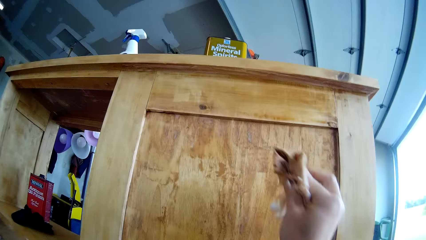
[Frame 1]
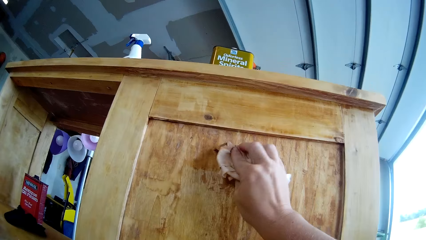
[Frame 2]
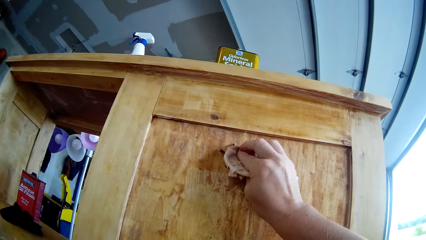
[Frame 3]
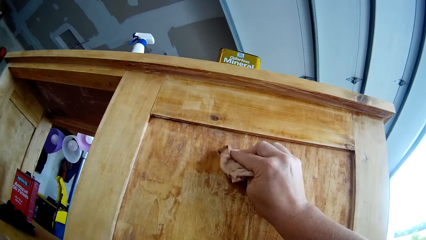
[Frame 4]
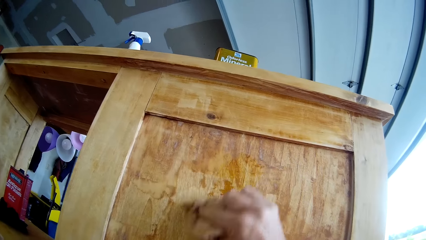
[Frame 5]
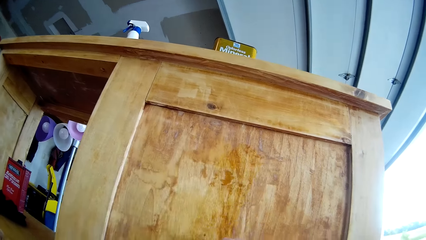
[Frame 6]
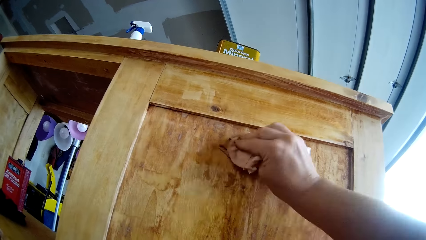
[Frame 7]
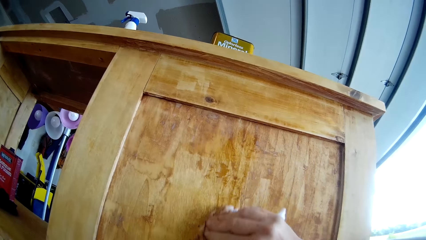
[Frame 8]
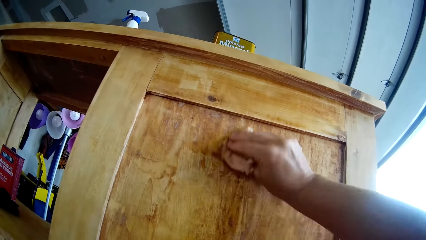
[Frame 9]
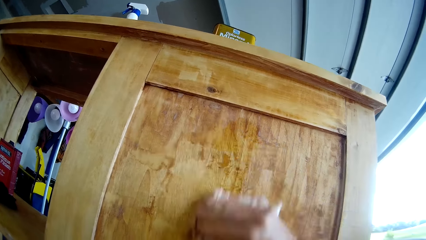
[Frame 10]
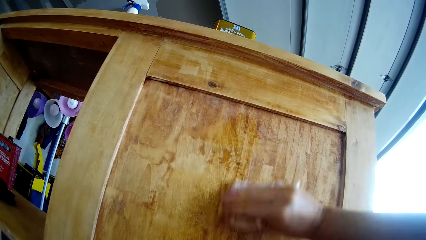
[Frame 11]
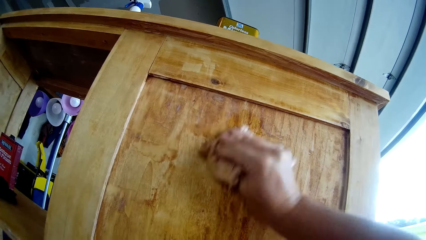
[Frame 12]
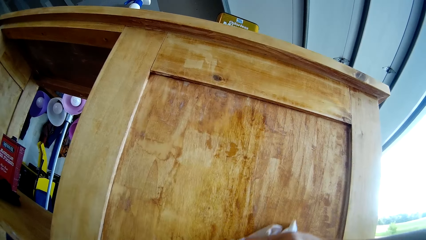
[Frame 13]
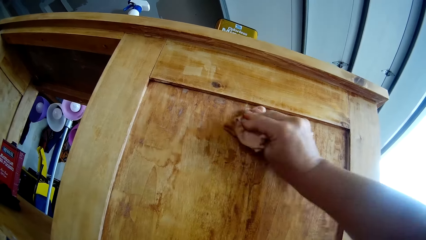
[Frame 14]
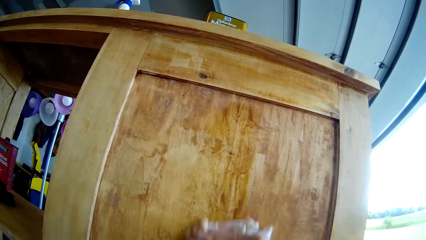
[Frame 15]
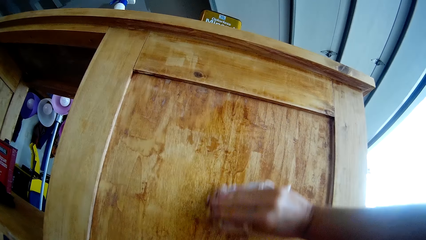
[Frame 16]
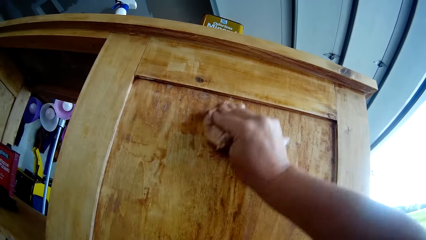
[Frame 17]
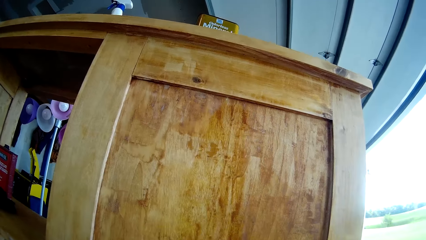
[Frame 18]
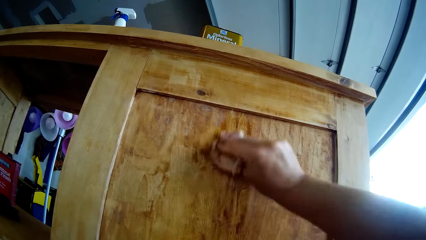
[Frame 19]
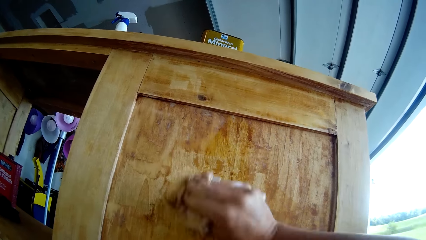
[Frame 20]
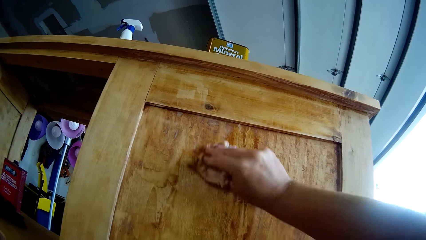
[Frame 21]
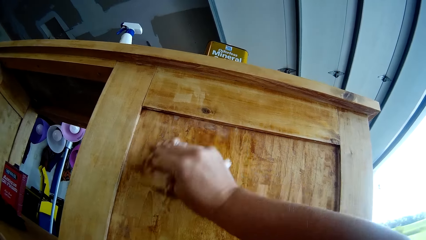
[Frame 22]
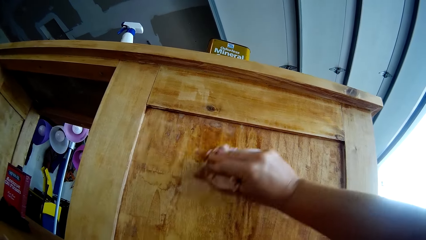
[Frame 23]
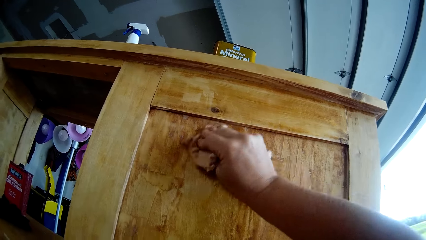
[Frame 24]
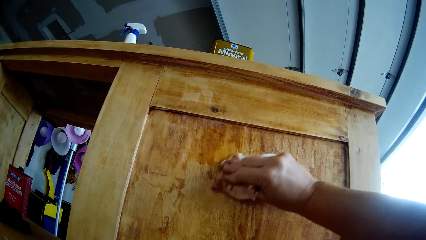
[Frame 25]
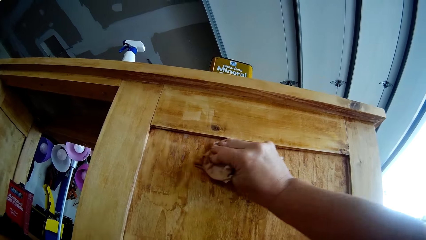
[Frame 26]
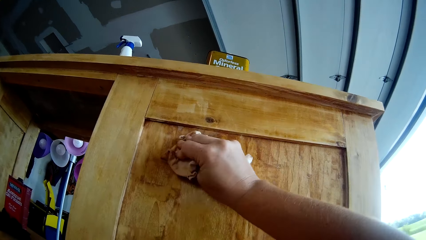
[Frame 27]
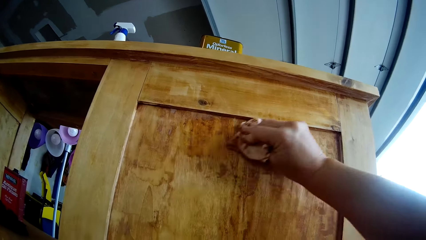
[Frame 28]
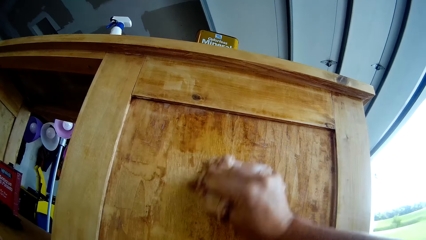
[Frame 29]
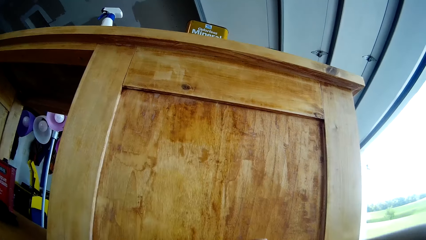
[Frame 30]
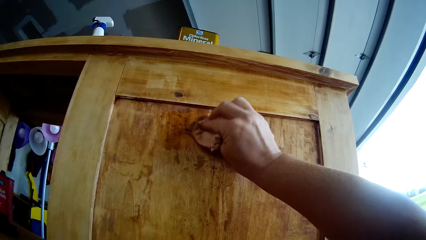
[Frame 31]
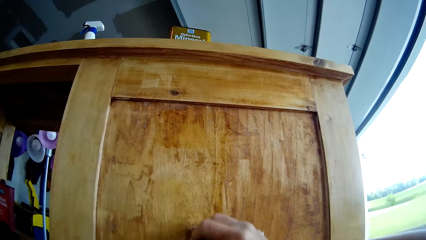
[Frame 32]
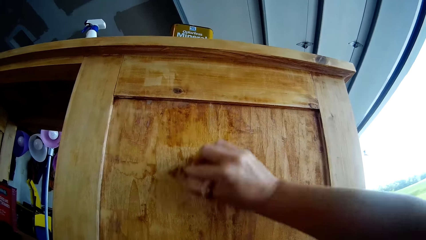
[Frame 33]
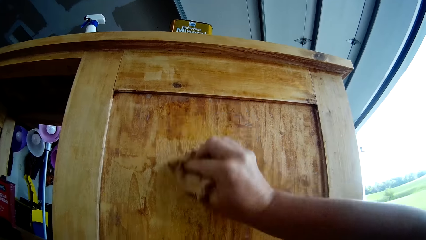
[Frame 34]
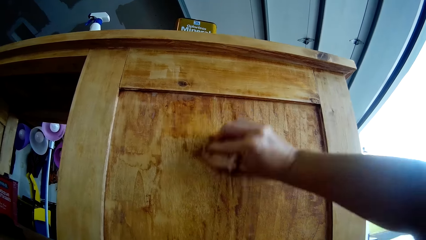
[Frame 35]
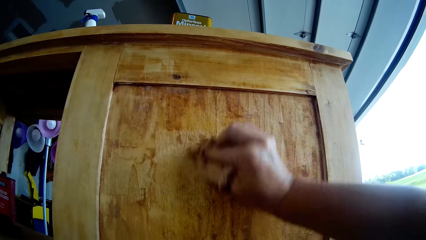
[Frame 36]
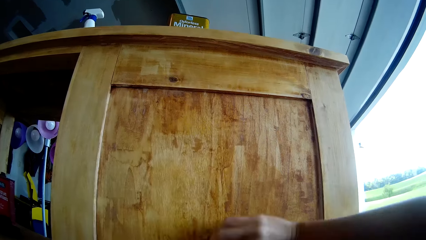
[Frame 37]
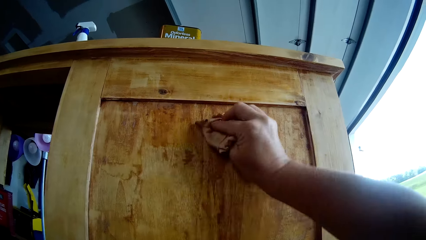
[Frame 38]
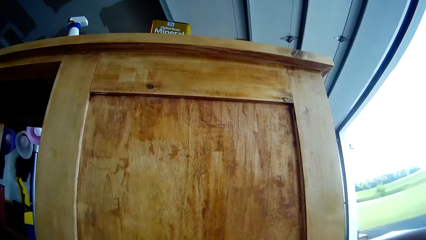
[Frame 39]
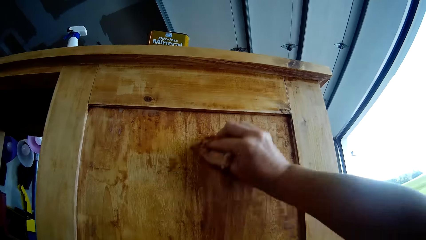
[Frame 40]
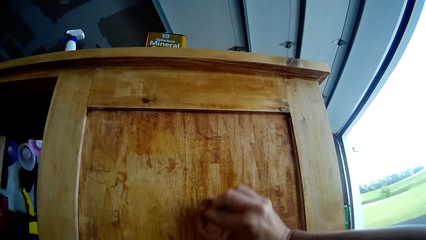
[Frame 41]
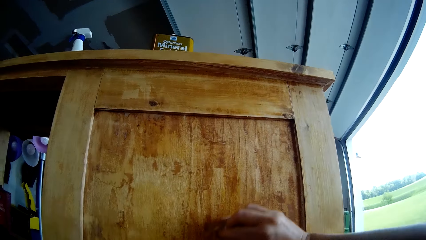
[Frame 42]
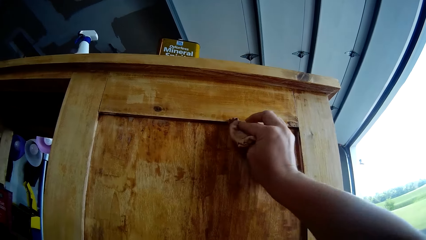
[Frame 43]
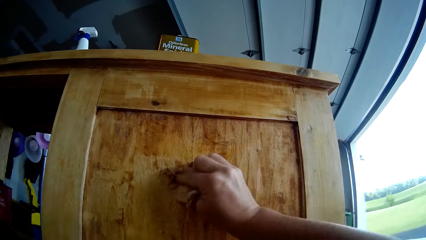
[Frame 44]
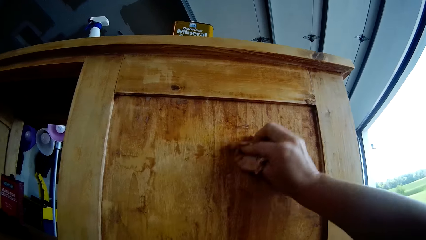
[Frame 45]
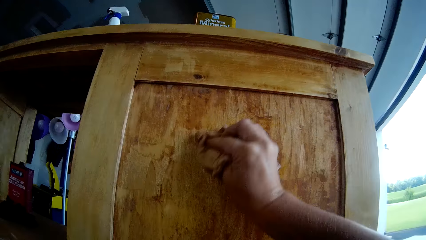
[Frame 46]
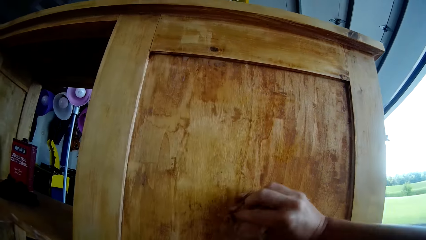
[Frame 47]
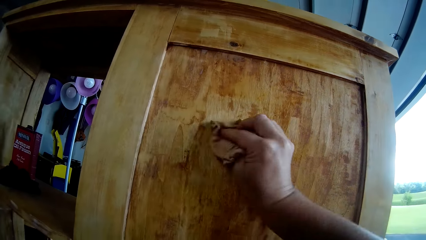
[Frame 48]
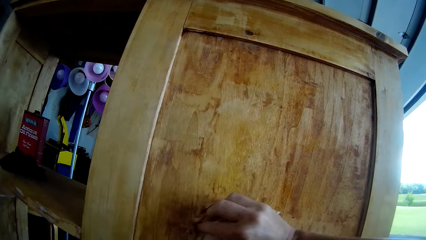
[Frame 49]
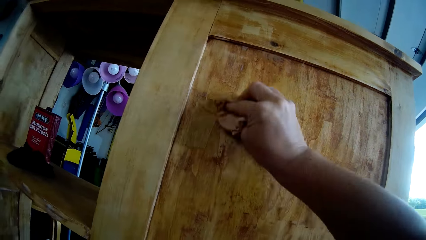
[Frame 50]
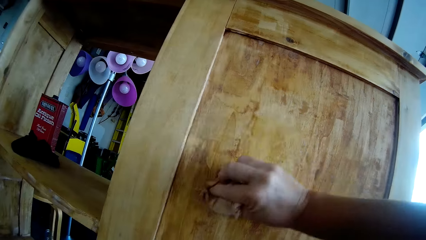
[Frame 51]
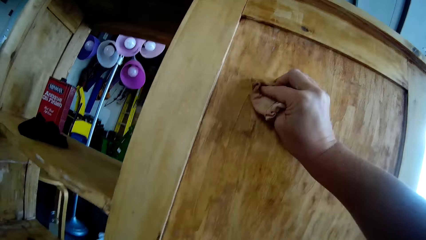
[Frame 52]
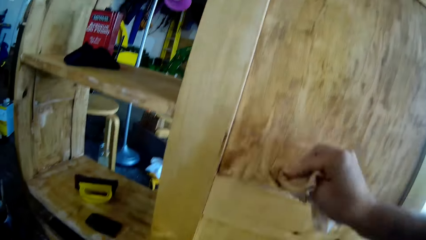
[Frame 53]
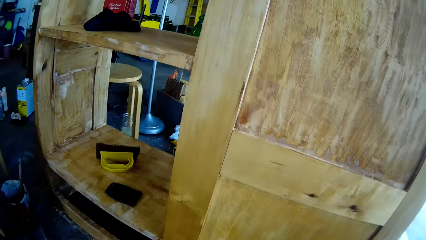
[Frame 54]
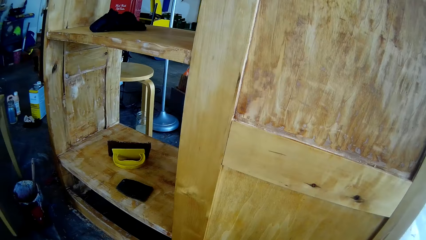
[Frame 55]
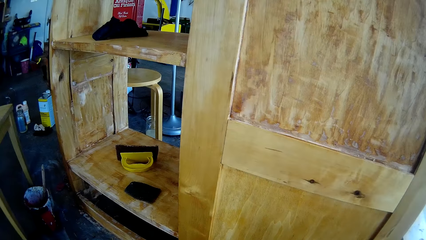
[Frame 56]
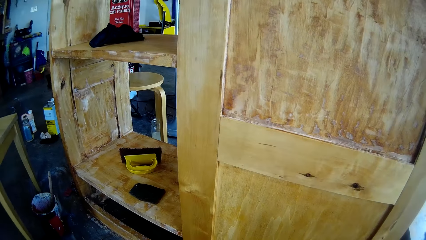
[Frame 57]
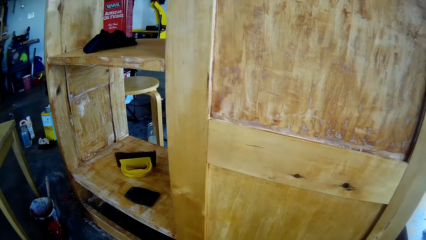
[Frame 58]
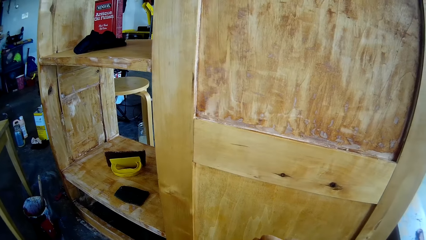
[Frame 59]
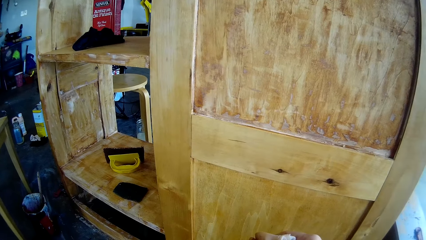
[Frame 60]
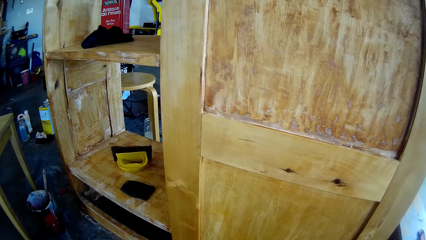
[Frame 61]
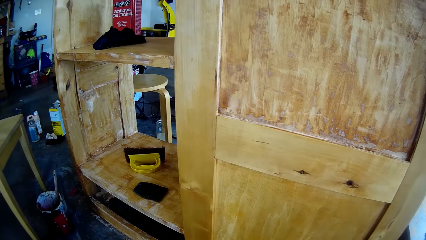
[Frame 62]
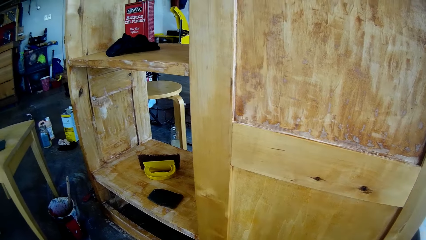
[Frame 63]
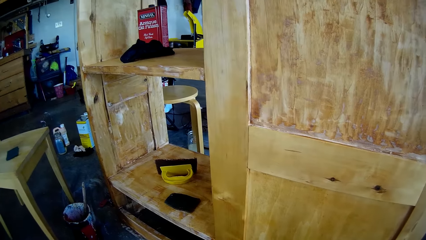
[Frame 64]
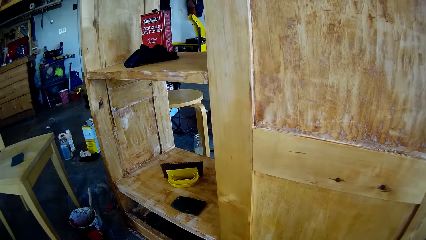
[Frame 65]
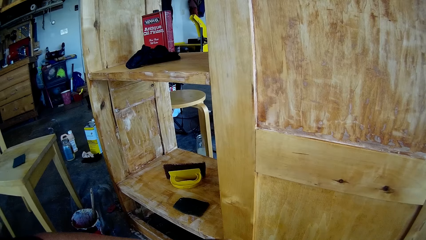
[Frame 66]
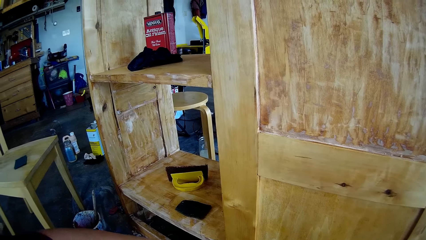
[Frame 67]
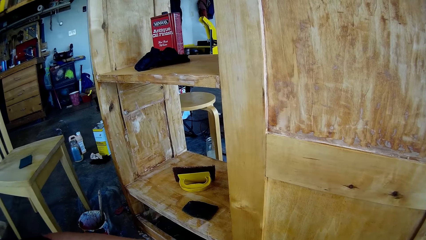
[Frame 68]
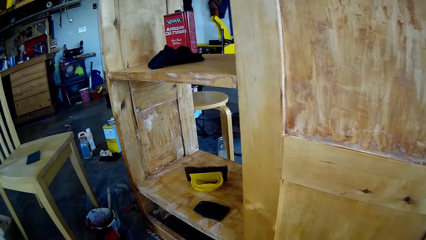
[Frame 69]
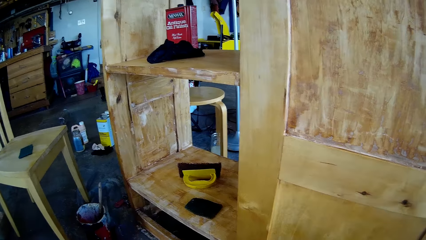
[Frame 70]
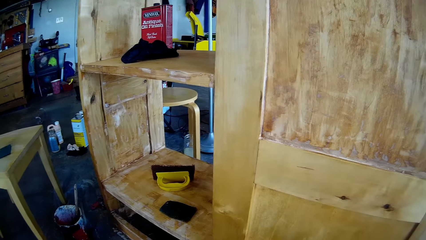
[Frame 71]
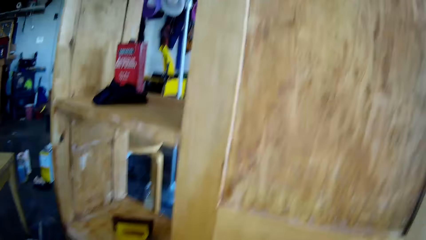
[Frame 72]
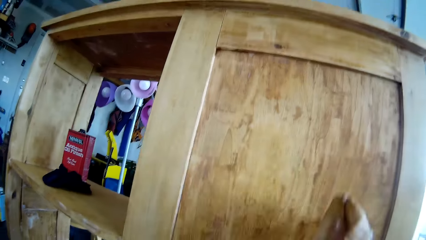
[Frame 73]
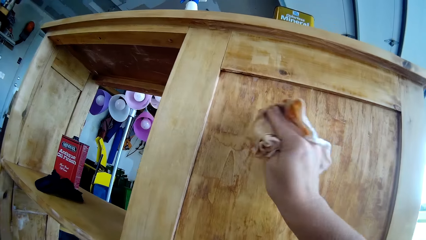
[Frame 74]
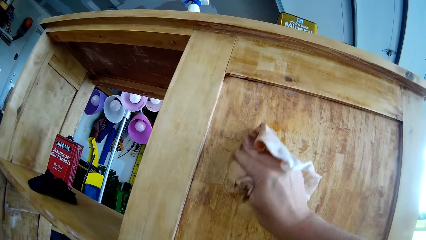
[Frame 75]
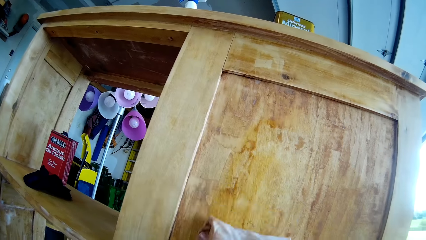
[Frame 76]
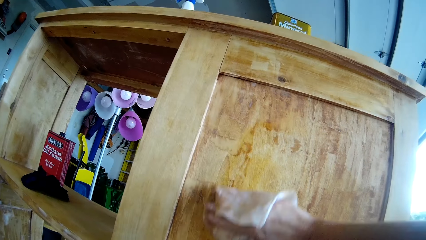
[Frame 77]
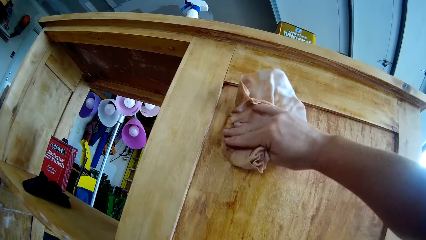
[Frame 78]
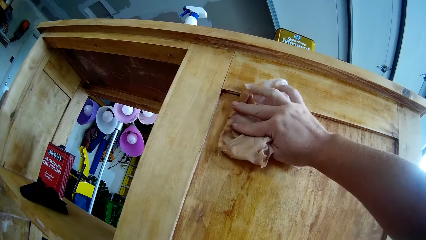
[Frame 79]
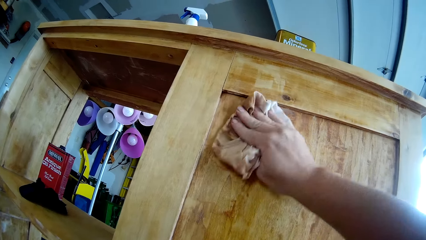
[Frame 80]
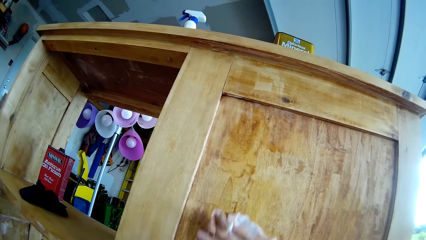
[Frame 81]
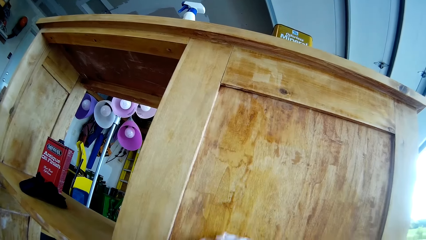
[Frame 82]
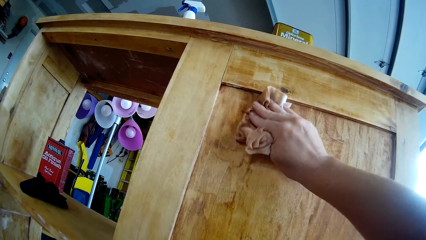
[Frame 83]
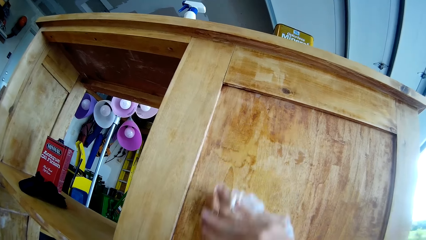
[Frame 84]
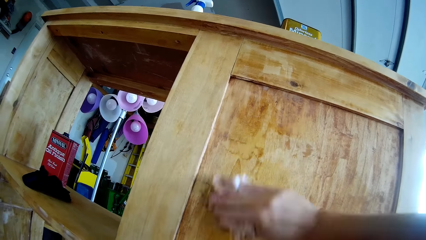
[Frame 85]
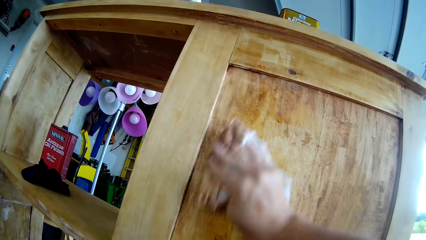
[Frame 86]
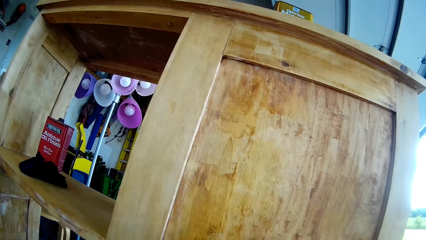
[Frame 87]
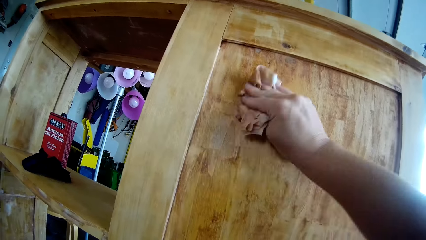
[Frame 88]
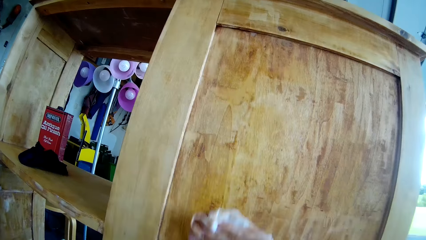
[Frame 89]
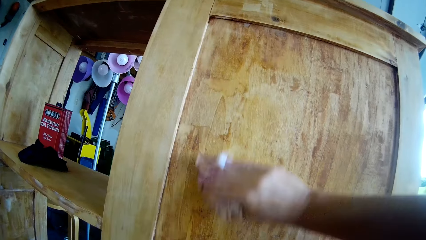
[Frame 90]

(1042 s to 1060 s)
The camera wearer wipes the wooden cupboard with the tissue paper. They move the tissue paper from the cupboard. They pour water on the tissue paper. They wipe the wooden cupboard with the tissue paper.
